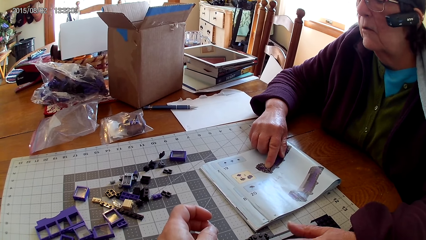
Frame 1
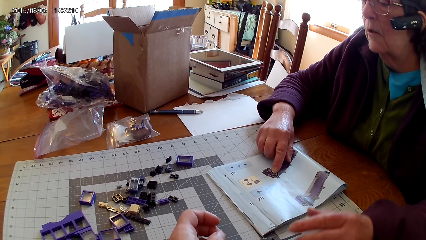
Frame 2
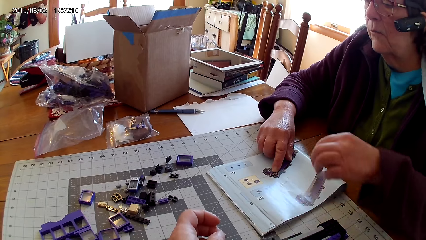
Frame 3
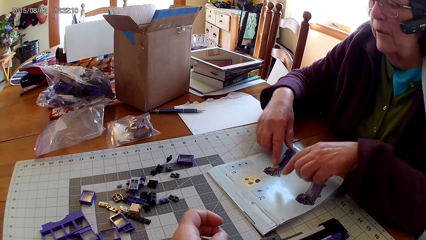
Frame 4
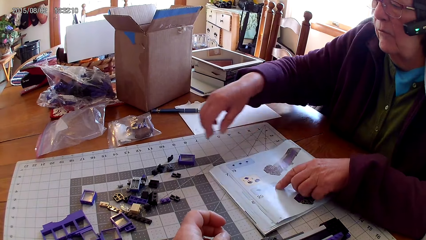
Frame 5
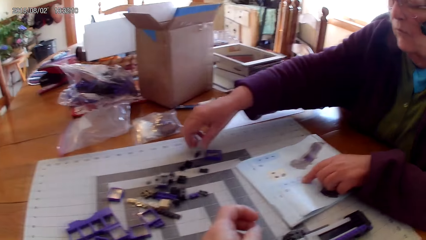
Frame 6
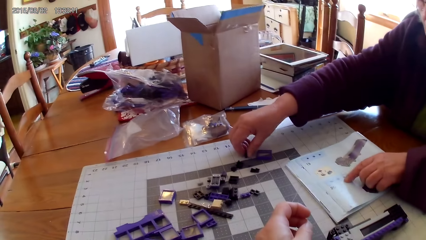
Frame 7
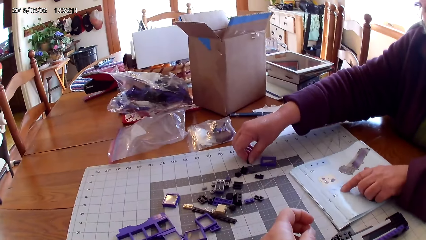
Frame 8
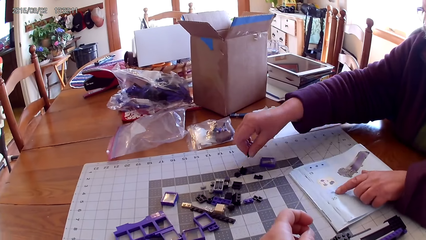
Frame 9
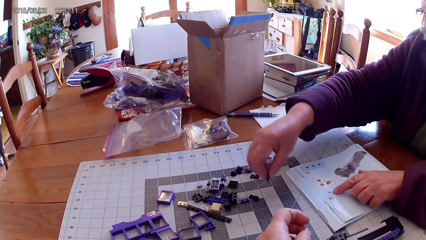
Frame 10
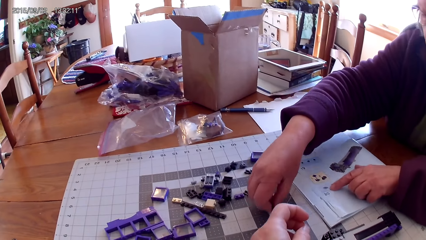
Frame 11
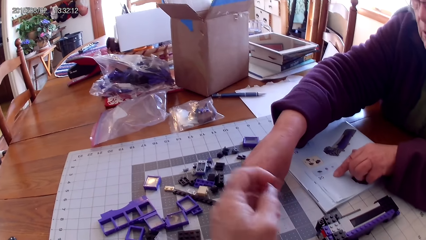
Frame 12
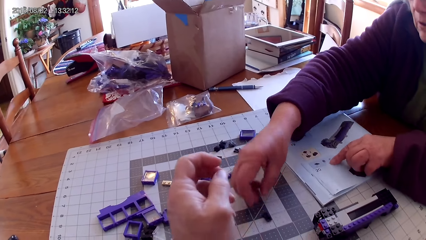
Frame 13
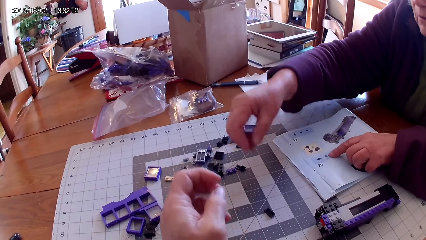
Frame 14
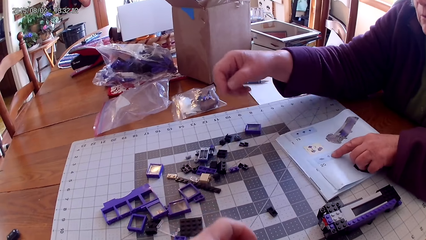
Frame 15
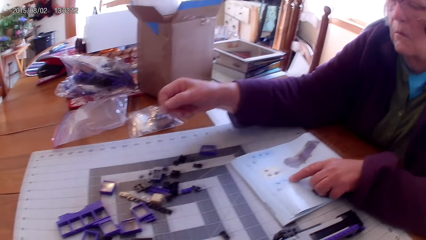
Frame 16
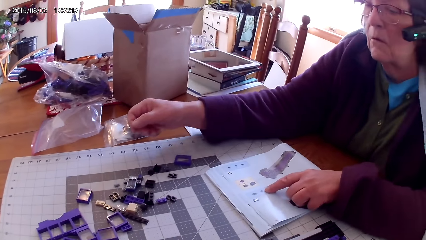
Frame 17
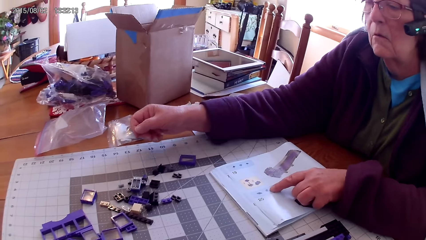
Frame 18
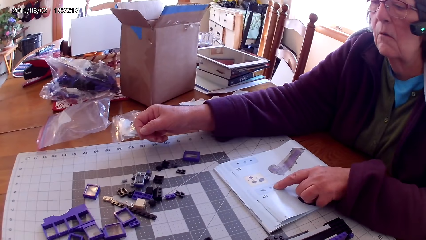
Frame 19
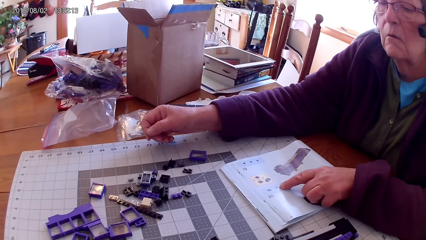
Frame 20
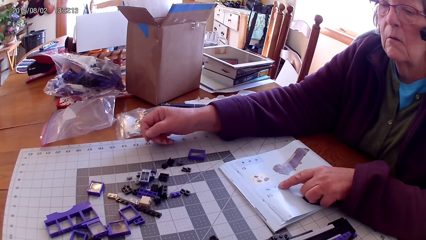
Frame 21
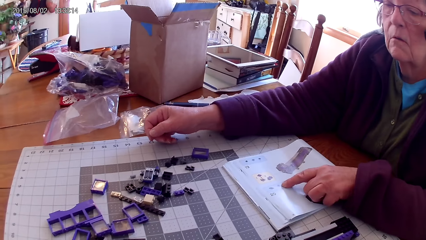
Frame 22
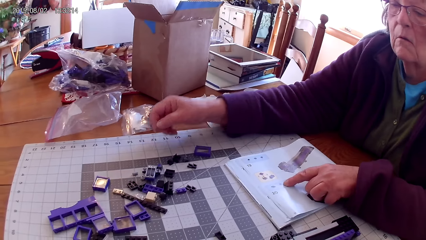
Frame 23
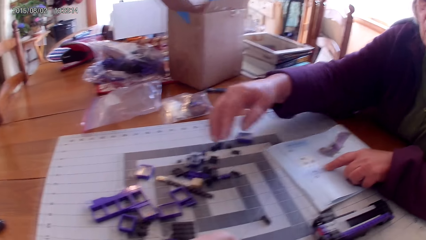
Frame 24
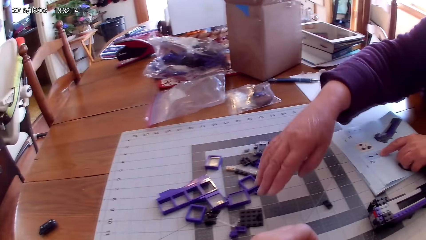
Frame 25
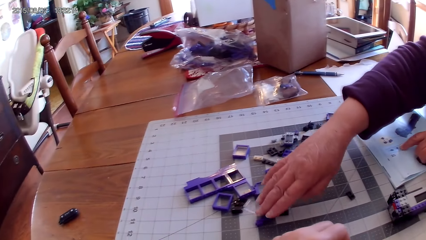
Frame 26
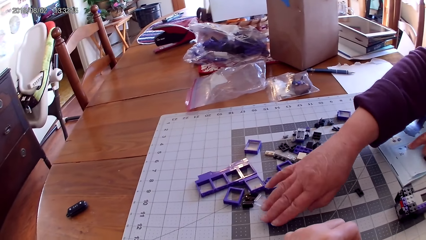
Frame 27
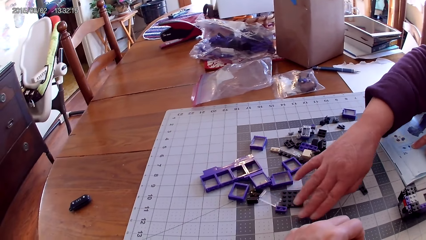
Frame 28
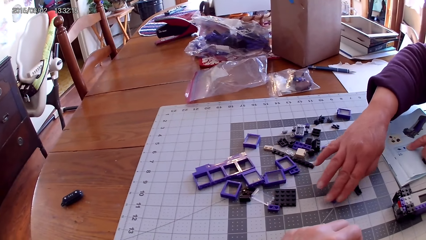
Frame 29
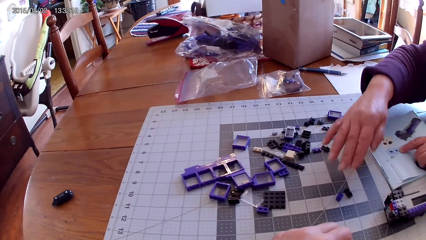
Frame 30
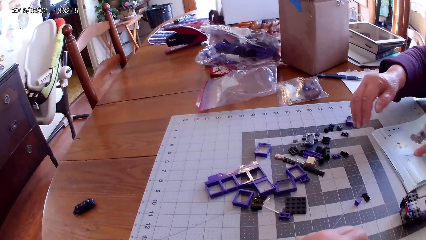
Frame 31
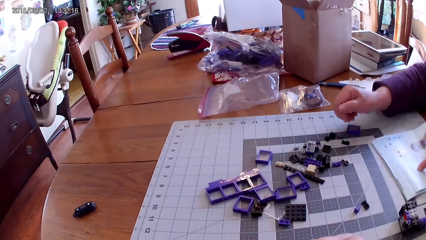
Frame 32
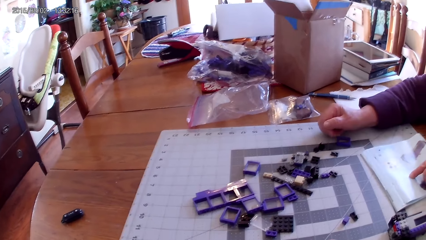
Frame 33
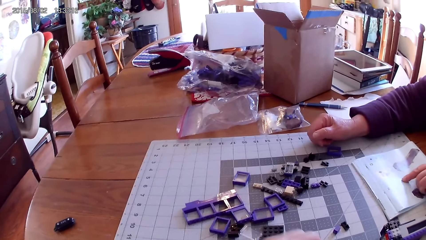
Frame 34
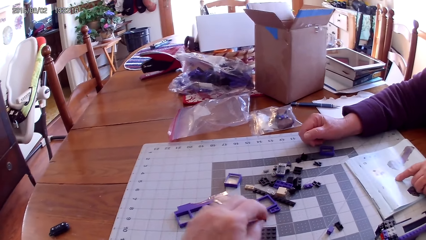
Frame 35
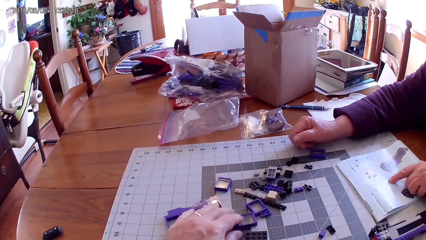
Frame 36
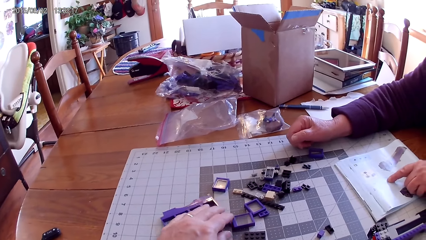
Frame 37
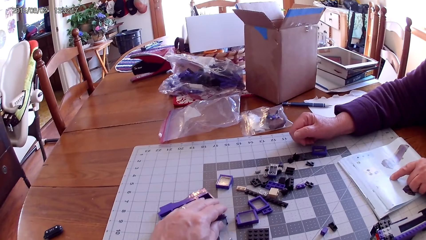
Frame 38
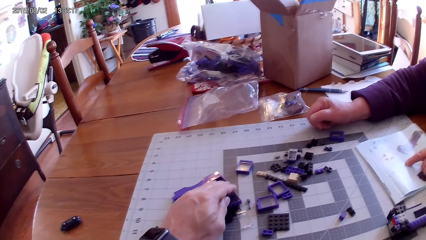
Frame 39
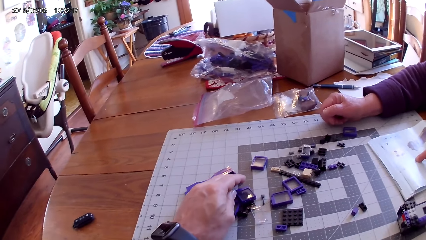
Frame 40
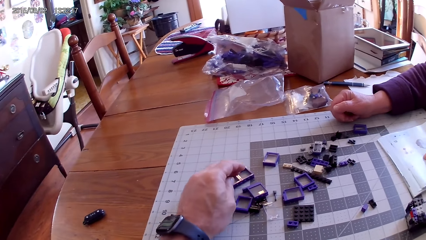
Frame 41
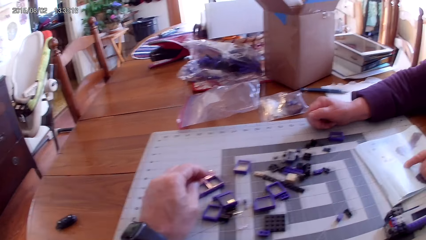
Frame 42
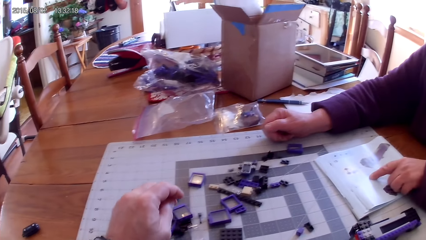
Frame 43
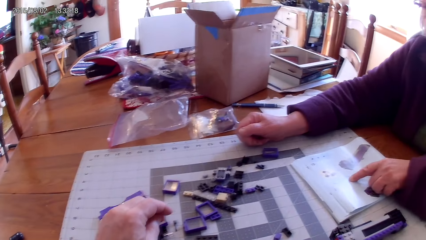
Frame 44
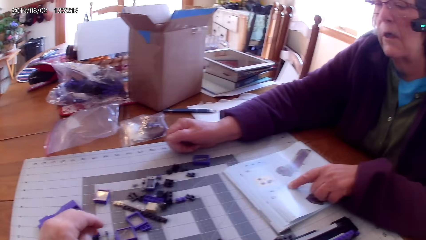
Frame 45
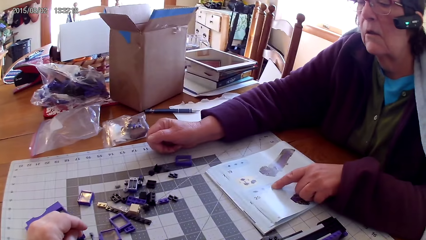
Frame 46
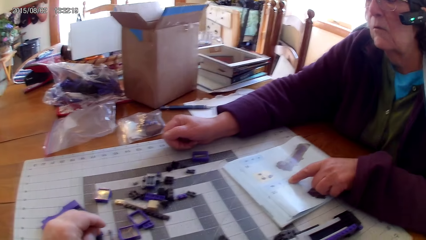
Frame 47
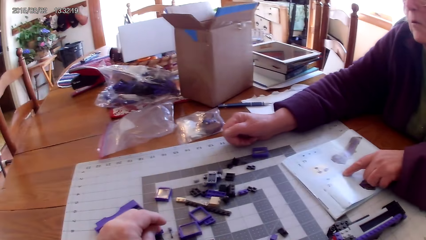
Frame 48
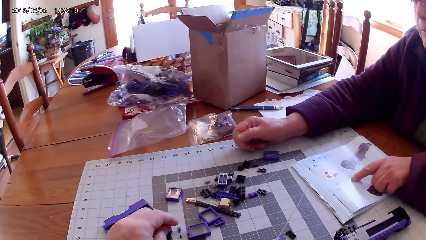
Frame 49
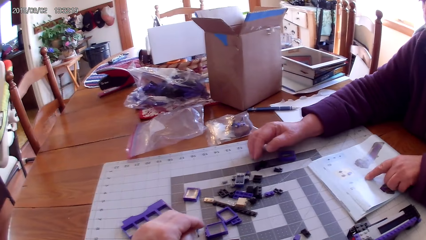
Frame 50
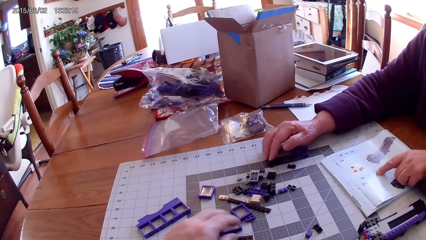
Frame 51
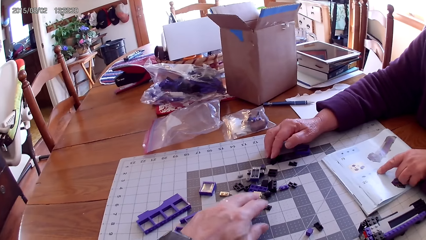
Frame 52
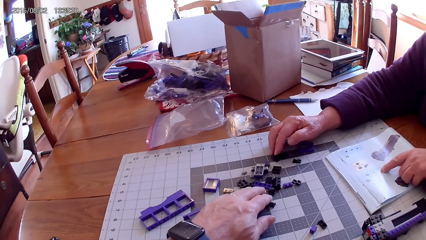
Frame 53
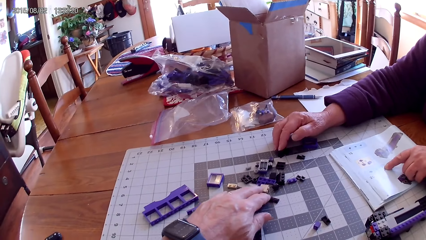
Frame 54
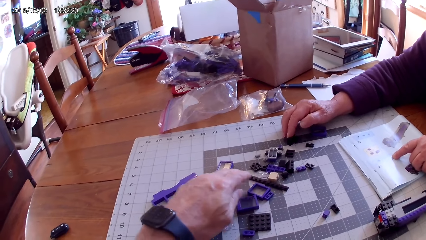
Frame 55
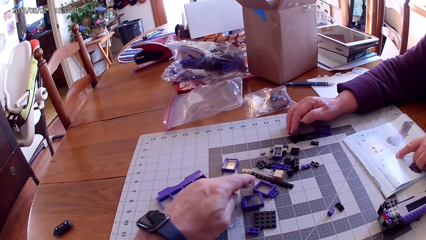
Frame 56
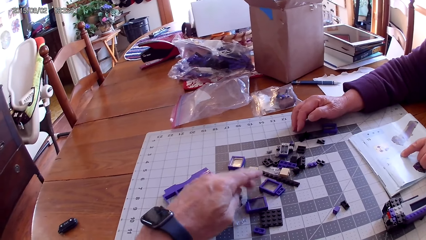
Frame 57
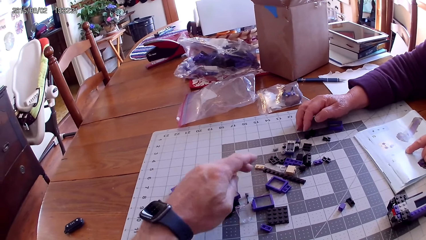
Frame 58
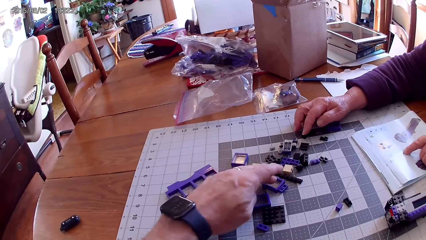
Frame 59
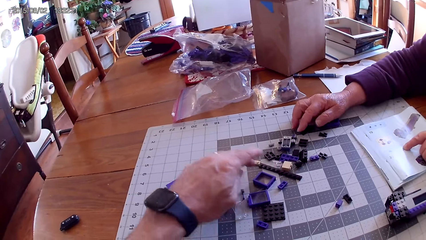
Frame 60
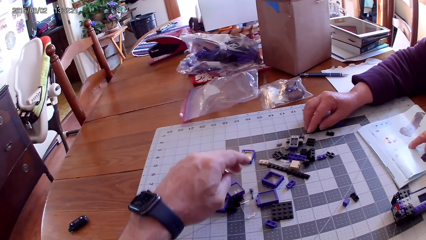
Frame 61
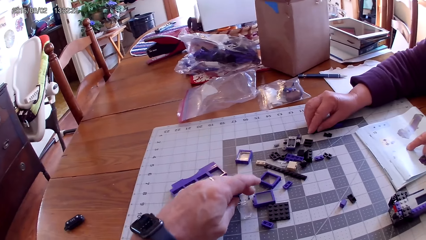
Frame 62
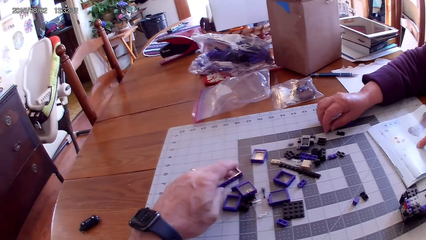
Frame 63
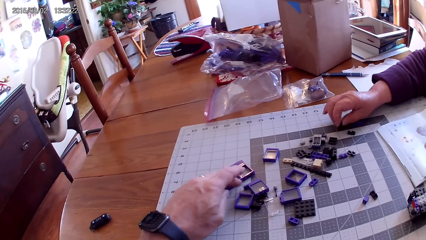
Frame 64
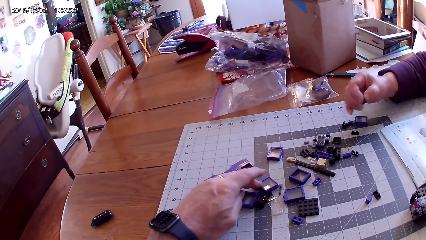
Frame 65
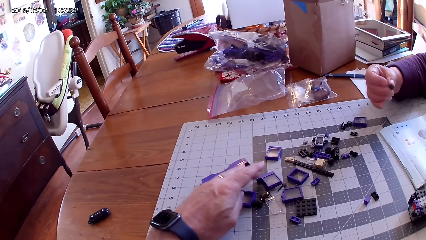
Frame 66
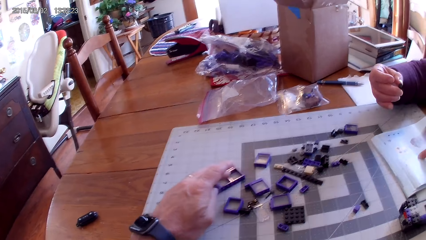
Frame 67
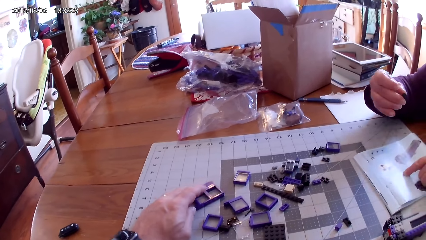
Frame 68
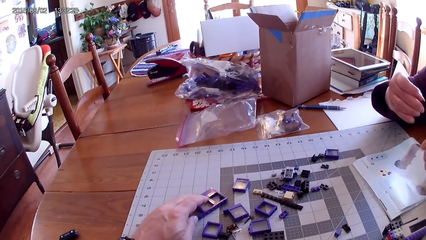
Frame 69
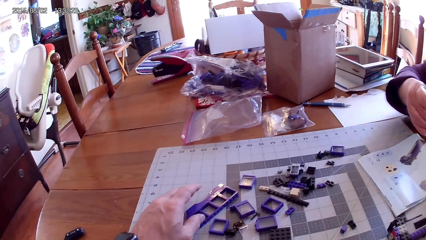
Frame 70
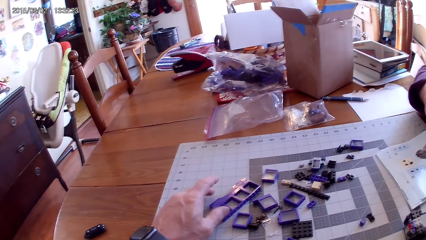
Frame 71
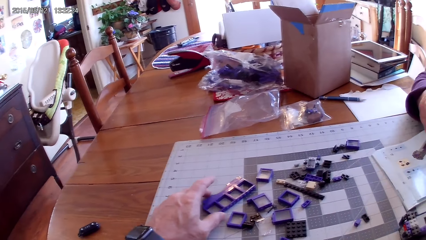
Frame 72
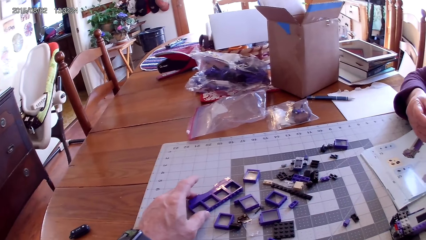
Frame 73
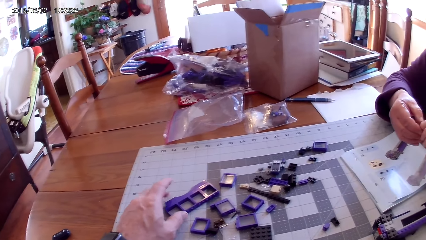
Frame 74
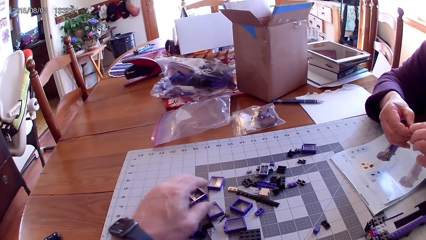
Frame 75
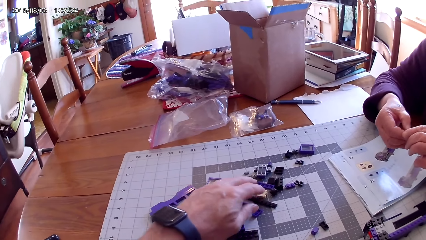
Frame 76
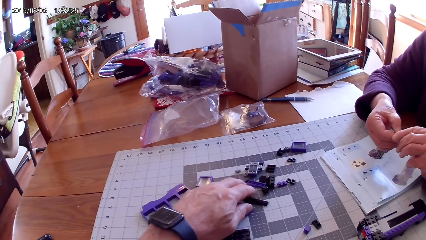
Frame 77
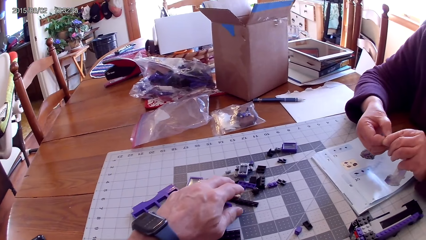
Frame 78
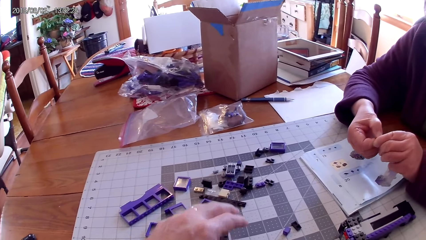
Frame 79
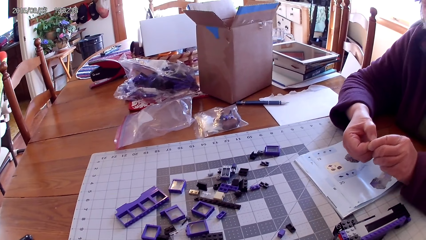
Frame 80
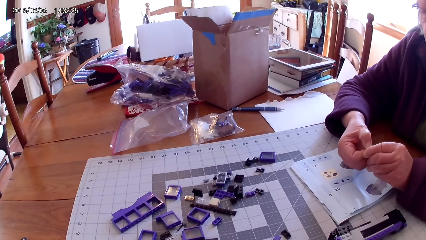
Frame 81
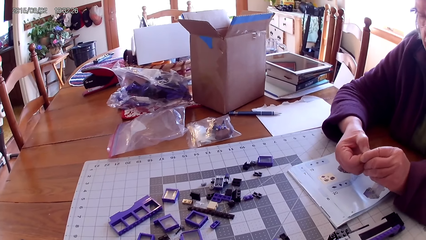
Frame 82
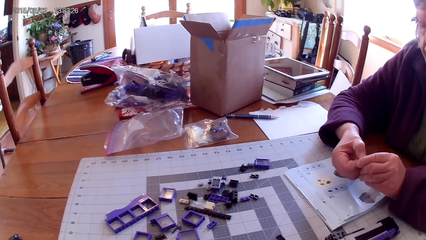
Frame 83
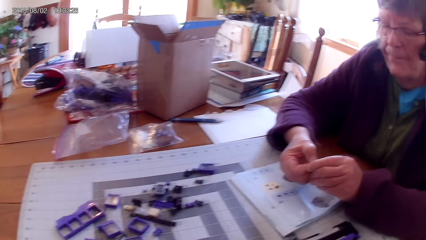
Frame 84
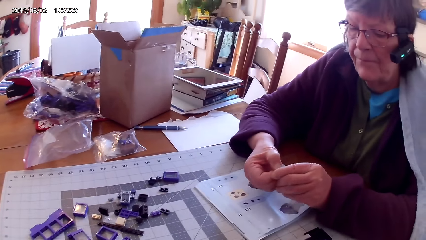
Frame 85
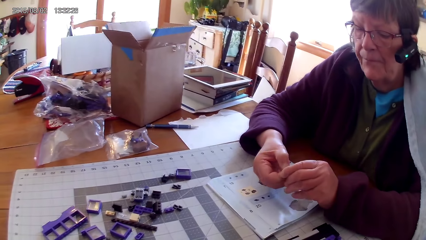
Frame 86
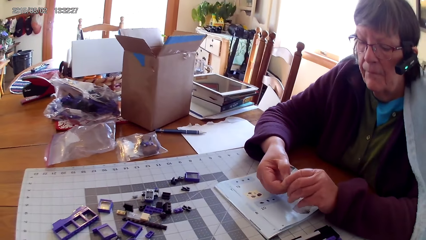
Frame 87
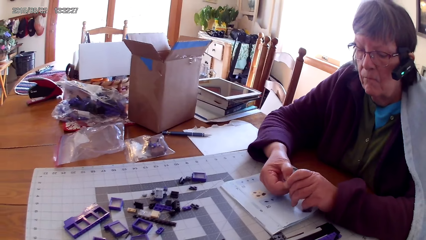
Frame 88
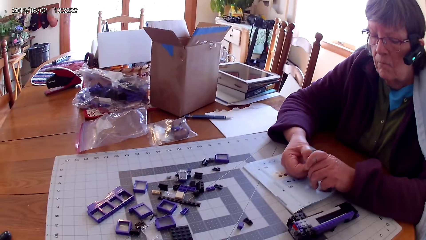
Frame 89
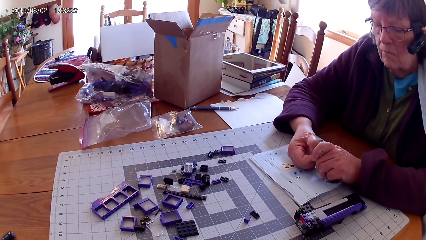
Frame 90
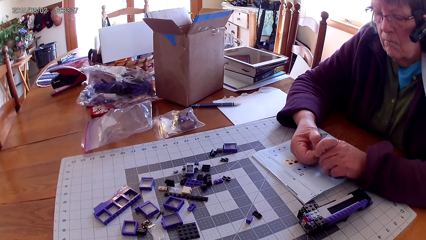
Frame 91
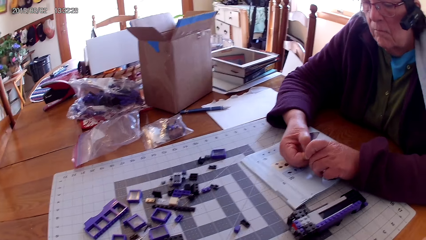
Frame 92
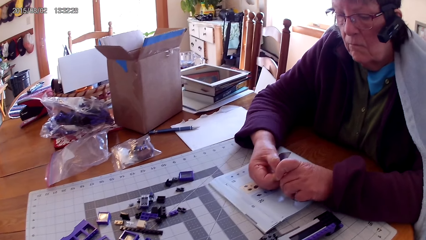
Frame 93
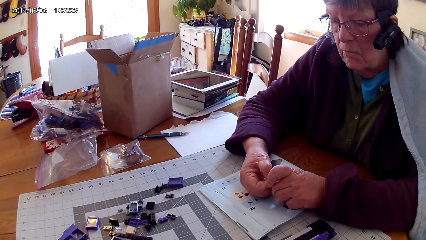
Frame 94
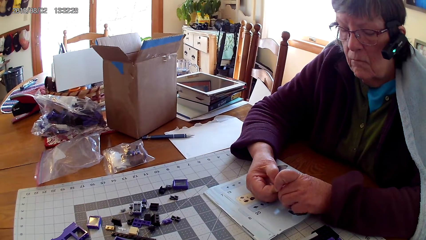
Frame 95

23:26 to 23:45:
A woman removes her hand from something. She picks up a plastic or spare part from the table. She drops down the plastic and moves the spare part on the table. The camera wearer looks around. The woman moves the spare part on the table and puts her hand on the table. The camera wearer arranges the spare part on the table and slides the plastic on the table. The woman picks up the plastic. The camera wearer arranges the spare part on the table. The woman holds the spare part with both hands and fixes the spare part. The camera wearer removes a hand from the spare parts.
